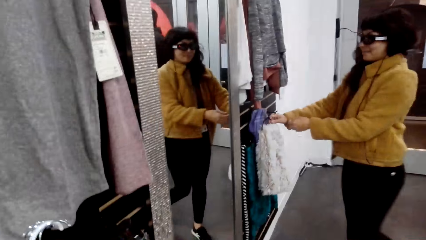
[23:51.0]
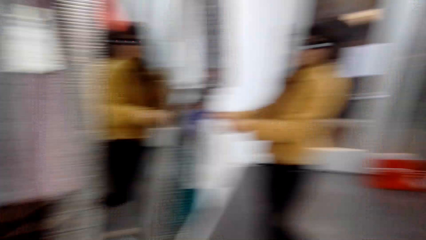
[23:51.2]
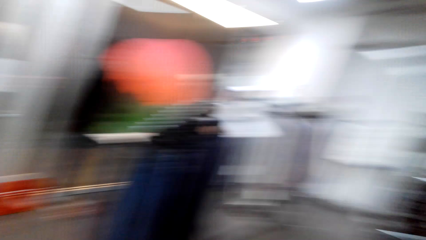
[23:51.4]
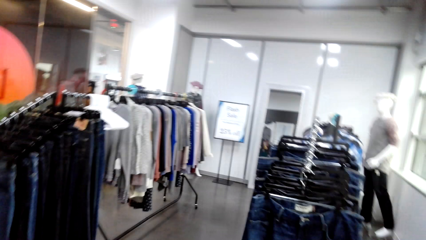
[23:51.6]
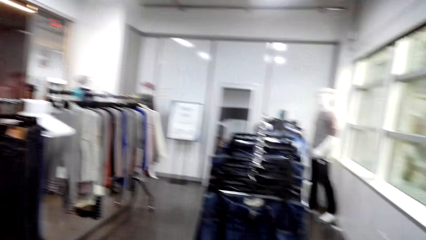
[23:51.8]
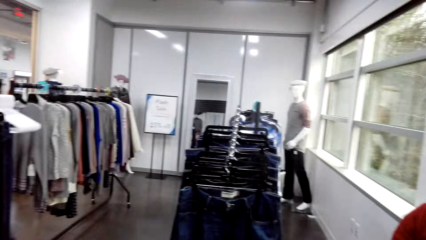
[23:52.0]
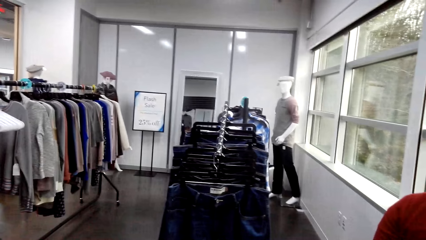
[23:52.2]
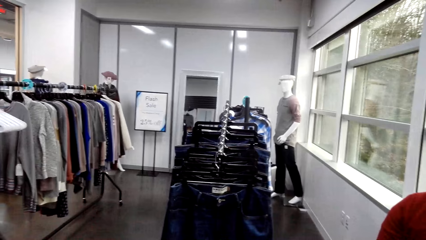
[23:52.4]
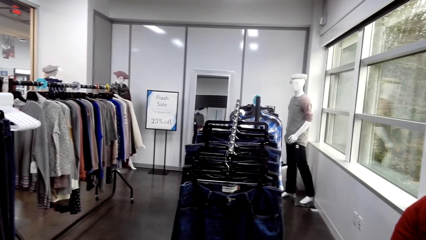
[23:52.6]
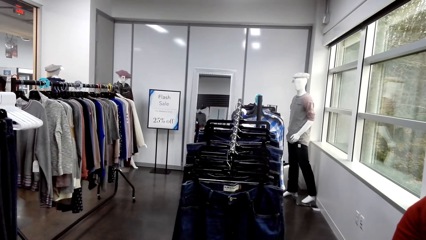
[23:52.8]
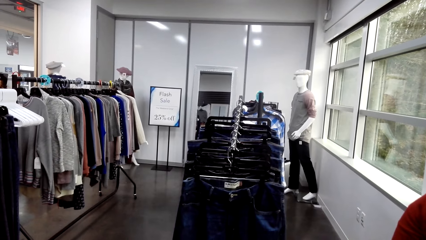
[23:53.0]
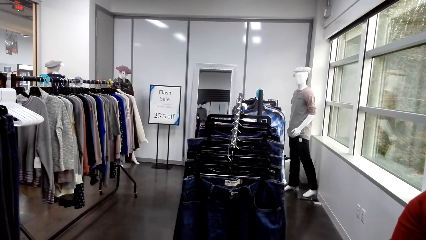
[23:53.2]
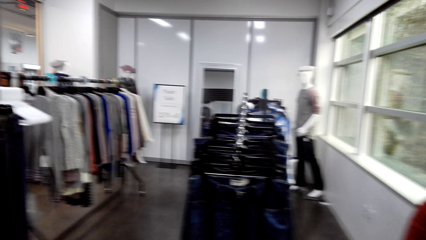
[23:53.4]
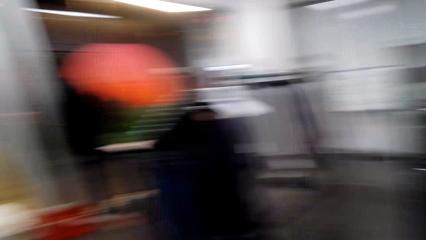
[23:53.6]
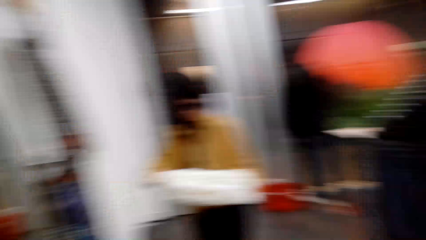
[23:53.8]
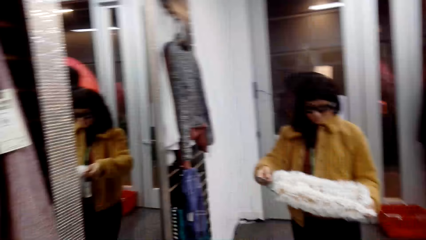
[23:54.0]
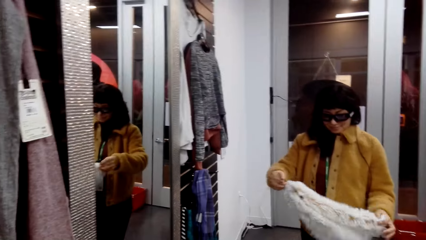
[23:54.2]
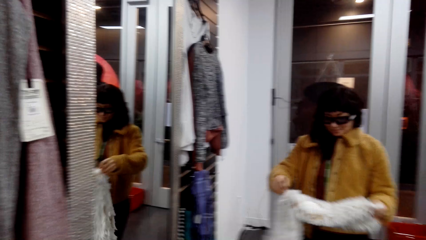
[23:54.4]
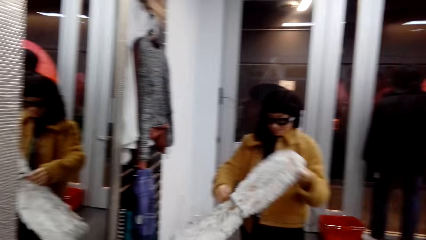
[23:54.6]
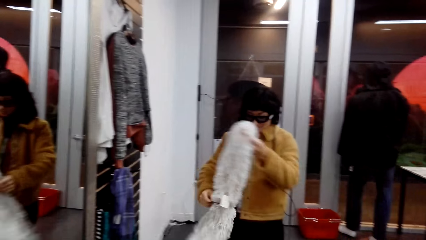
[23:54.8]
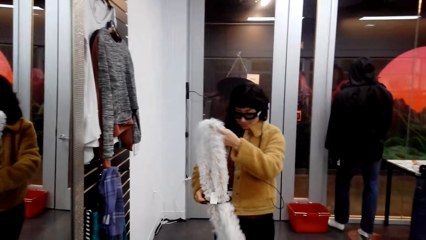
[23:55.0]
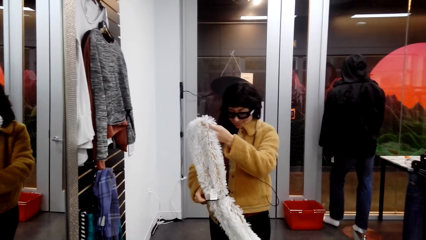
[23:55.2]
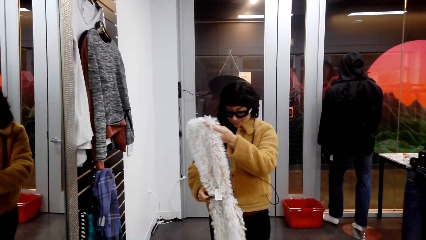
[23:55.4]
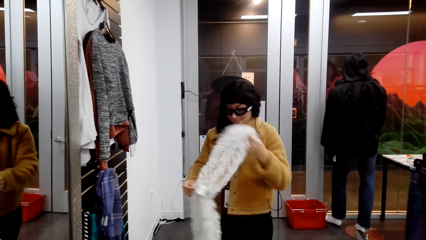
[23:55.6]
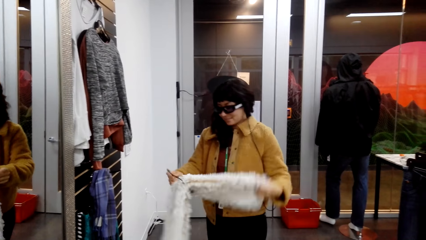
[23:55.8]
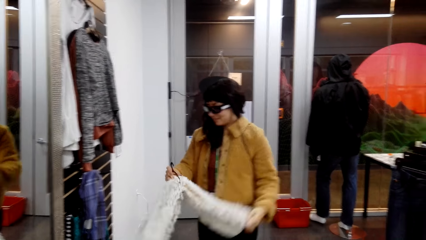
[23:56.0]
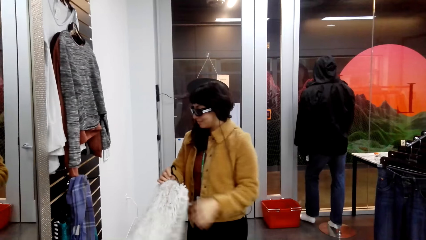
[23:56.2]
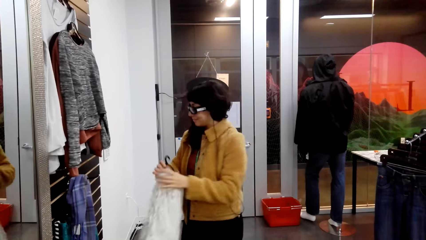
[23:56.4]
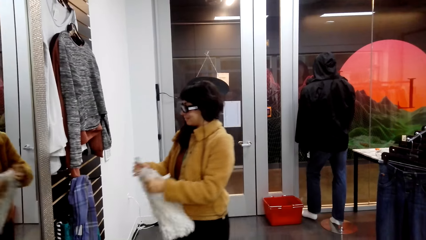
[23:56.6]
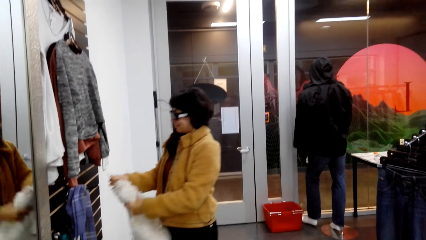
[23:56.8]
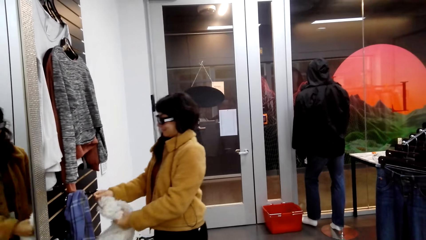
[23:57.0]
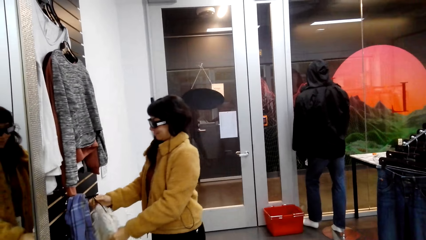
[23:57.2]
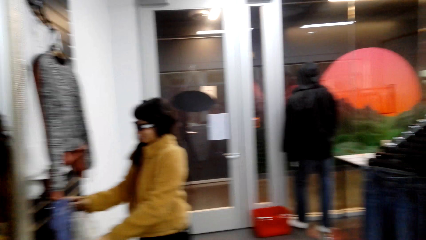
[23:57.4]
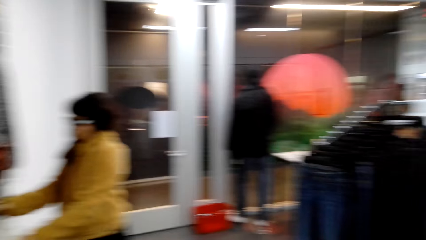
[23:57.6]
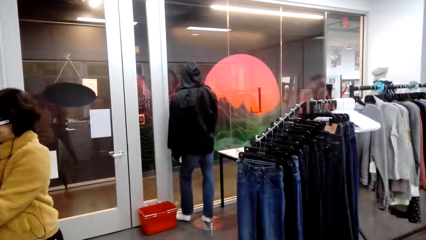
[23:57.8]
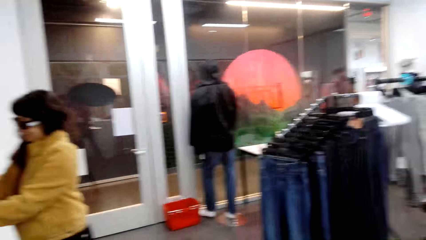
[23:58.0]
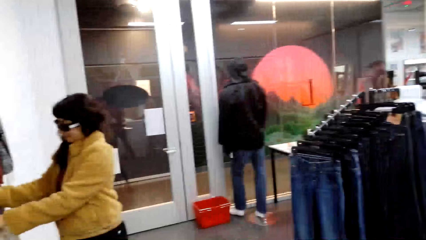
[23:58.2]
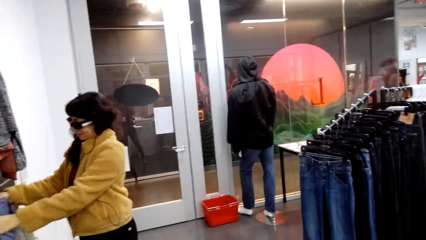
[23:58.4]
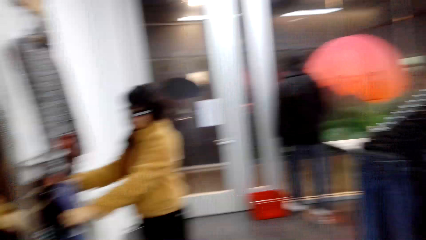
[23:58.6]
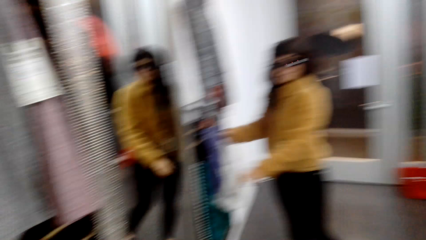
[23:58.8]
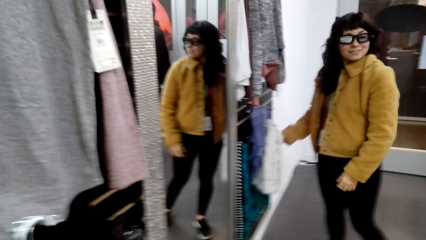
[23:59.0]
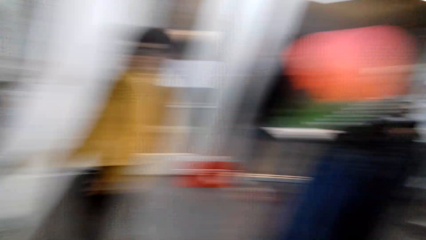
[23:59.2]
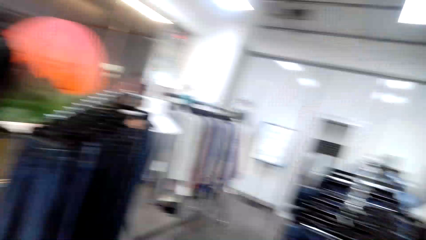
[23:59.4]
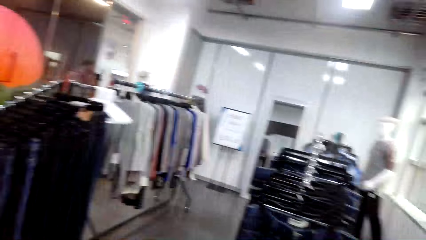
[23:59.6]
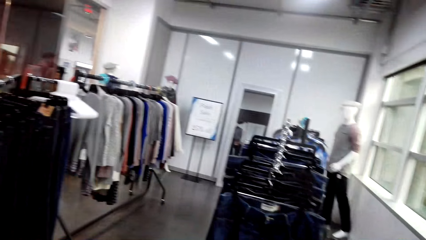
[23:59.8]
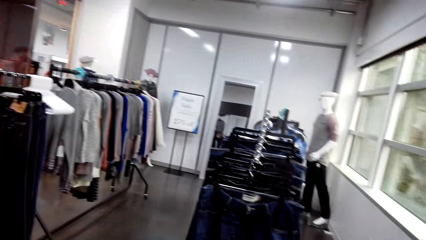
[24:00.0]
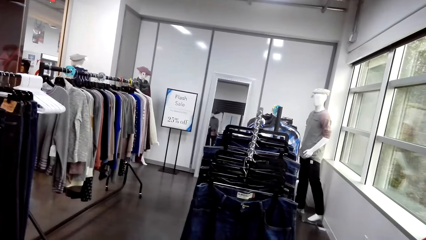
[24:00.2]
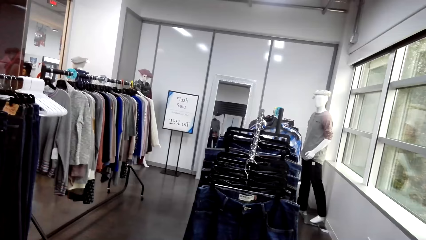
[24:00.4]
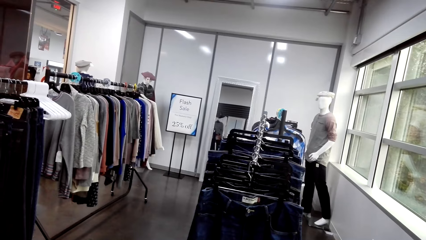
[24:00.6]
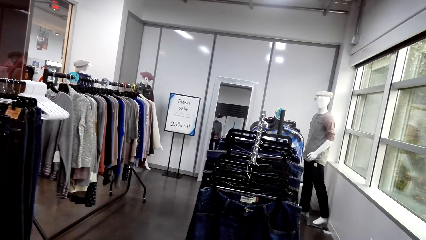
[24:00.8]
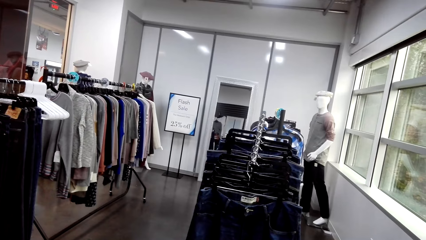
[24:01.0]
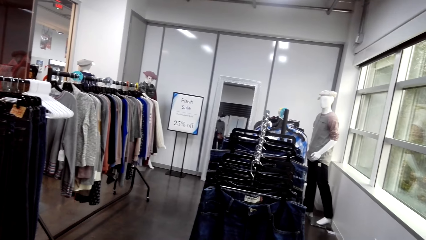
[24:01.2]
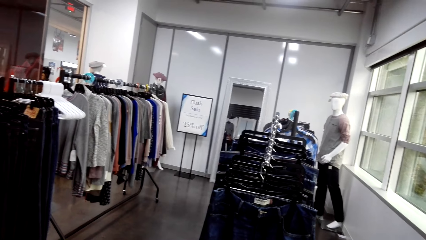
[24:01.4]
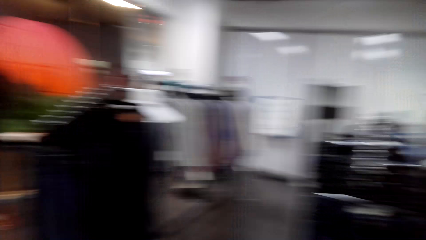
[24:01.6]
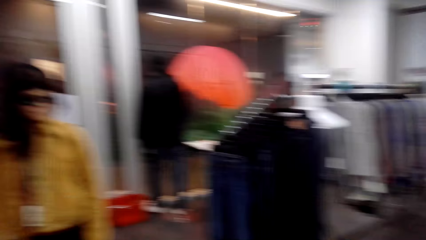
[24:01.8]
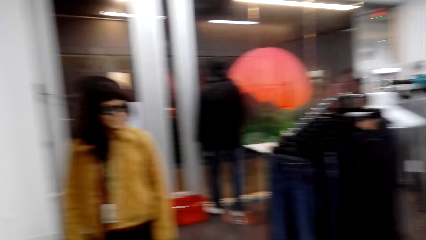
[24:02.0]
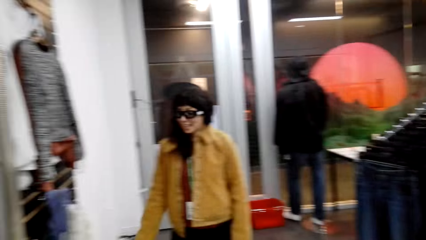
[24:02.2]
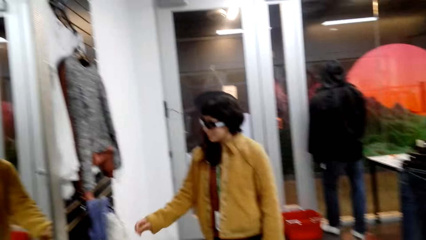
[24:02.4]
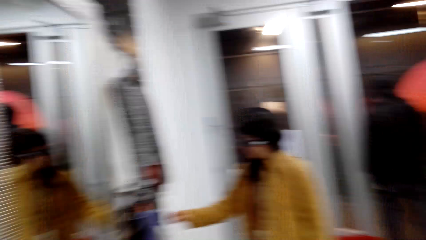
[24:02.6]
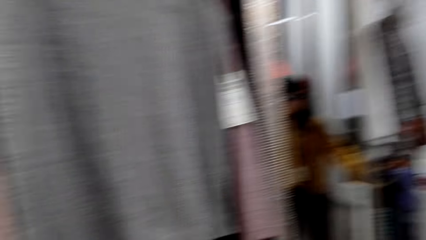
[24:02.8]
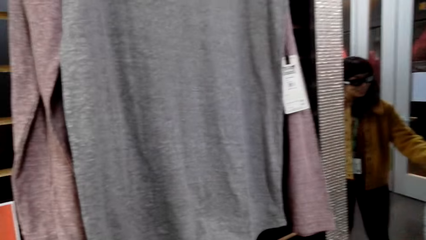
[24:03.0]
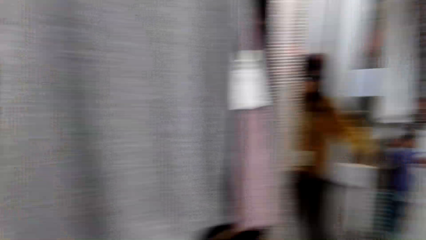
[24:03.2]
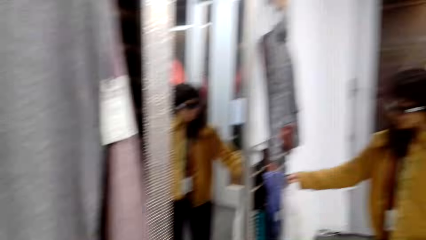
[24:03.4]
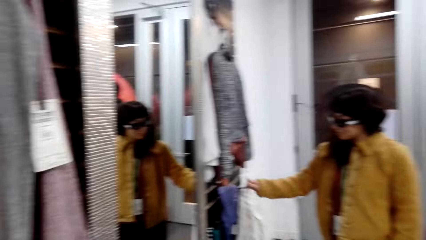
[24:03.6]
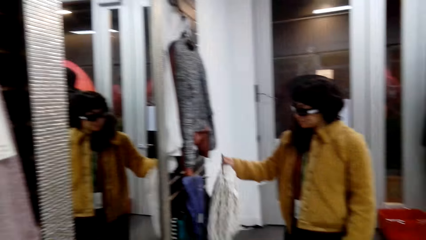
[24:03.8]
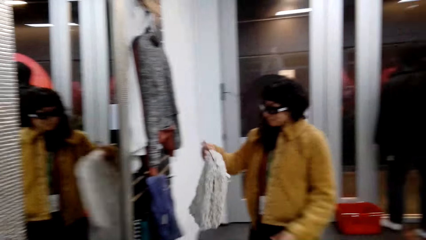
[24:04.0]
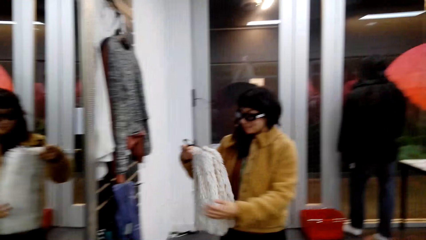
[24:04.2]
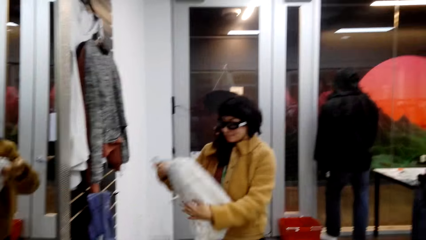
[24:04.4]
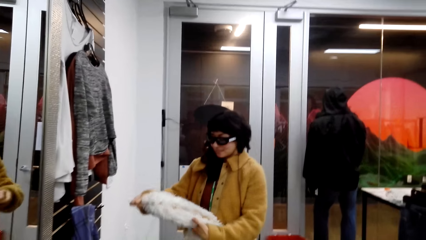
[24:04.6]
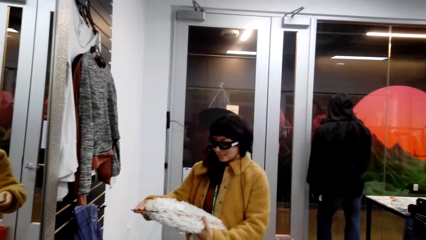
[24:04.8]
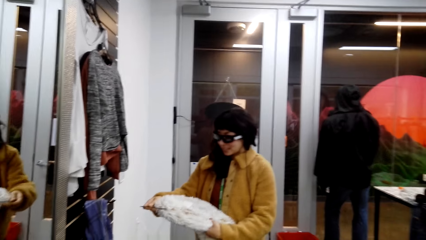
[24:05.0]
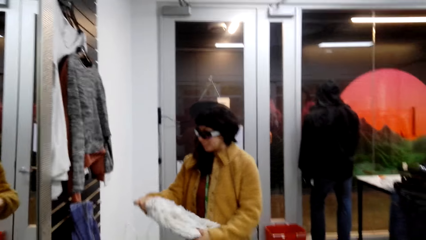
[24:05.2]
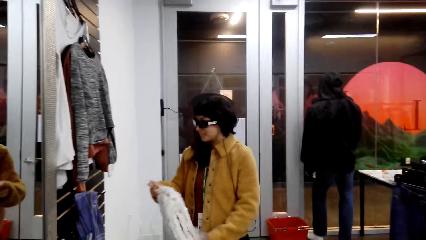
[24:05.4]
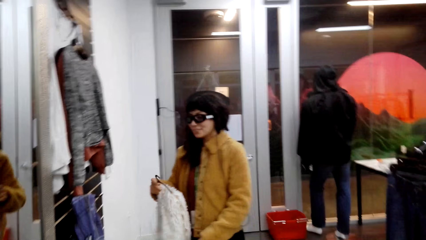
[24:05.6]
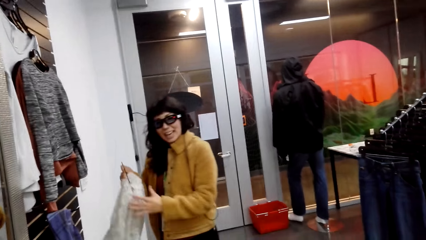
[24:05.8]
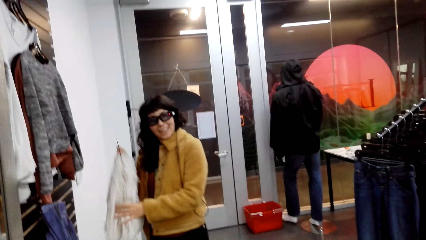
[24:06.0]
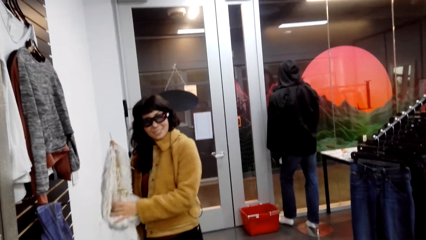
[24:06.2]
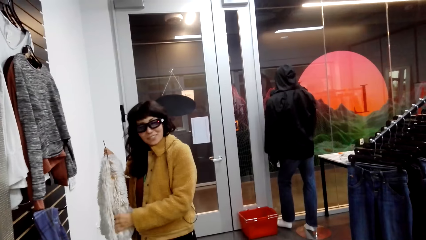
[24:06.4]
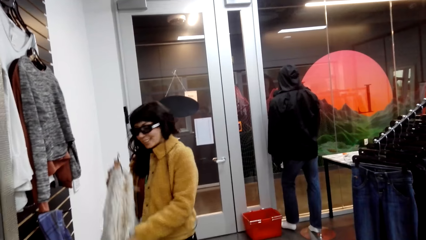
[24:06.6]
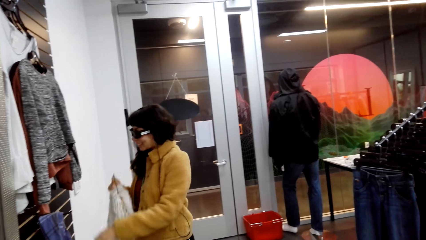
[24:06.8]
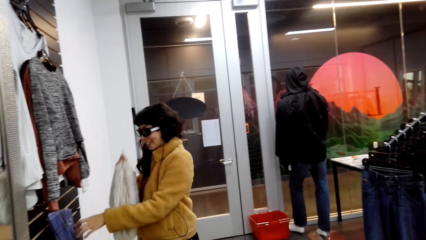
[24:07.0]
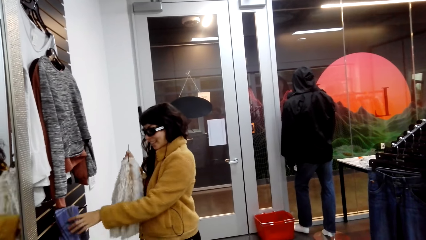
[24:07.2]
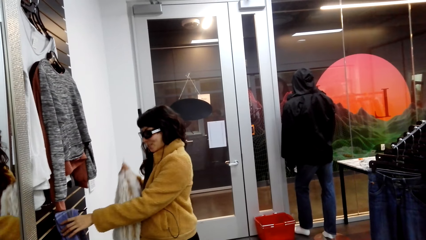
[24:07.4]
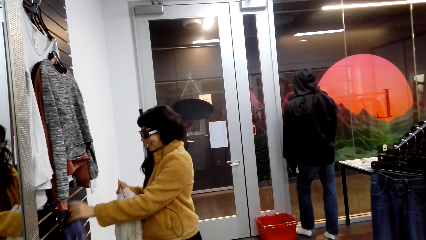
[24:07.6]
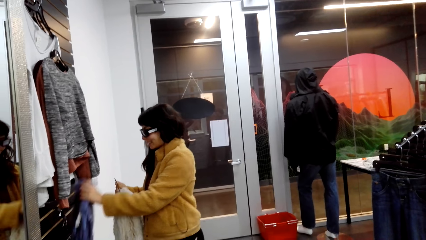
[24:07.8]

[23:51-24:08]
A woman takes a cloth. The woman checks out a scarf. The woman picks up the scarf from the wall. The woman returns the cloth. The woman takes the cloth. The woman checks out the scarf.
